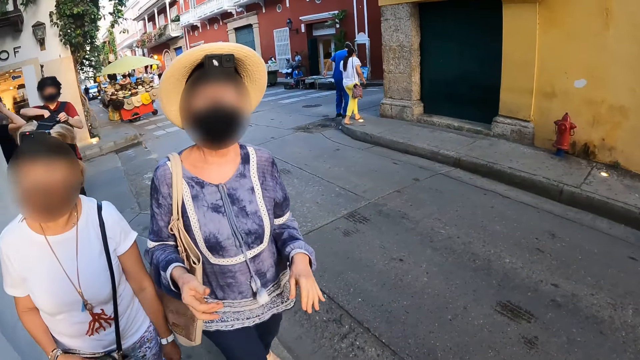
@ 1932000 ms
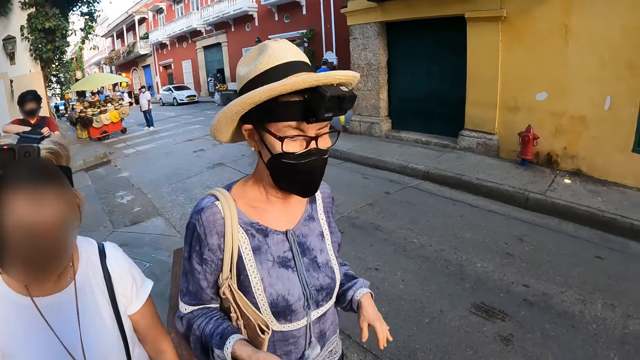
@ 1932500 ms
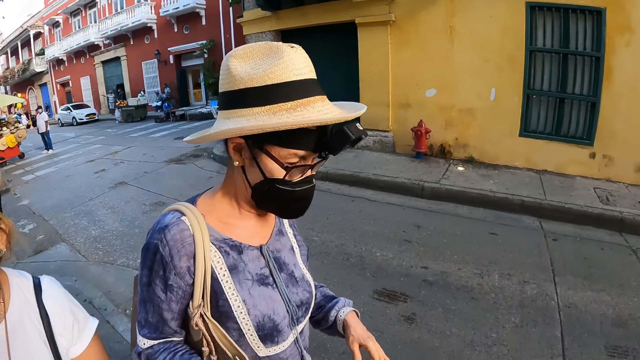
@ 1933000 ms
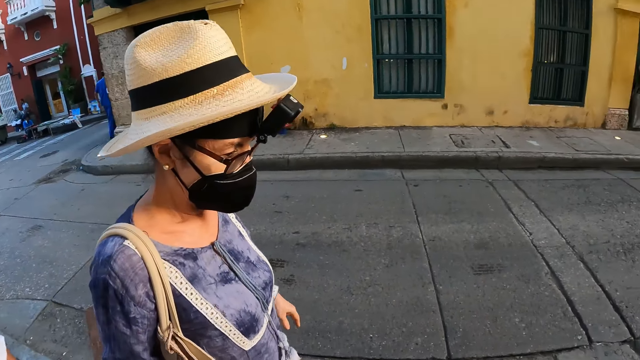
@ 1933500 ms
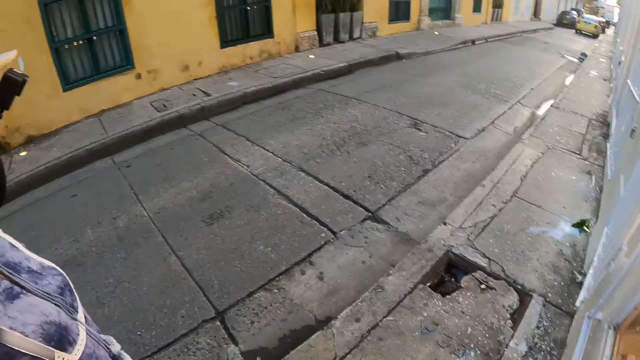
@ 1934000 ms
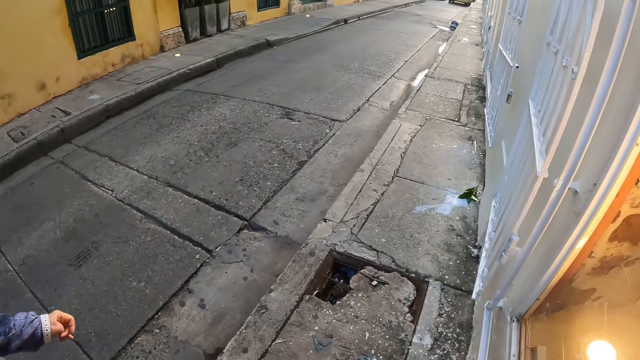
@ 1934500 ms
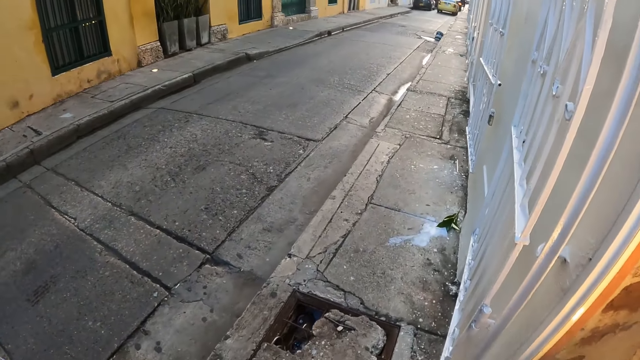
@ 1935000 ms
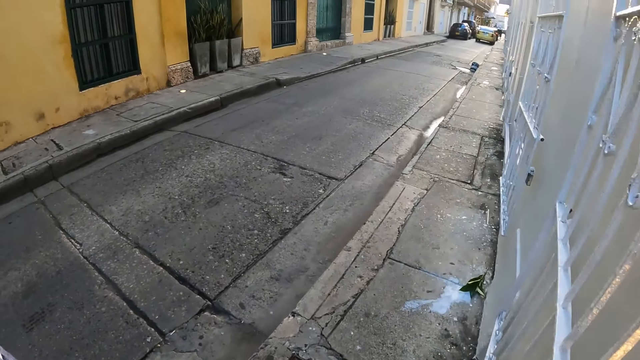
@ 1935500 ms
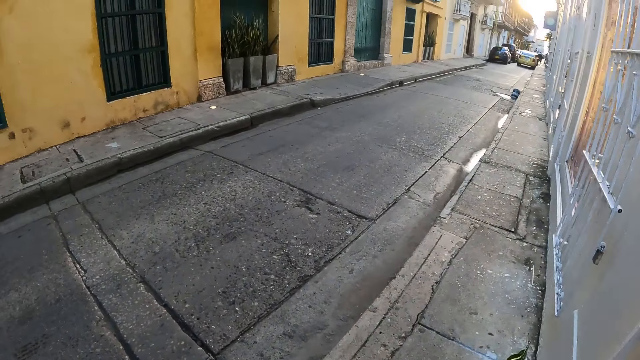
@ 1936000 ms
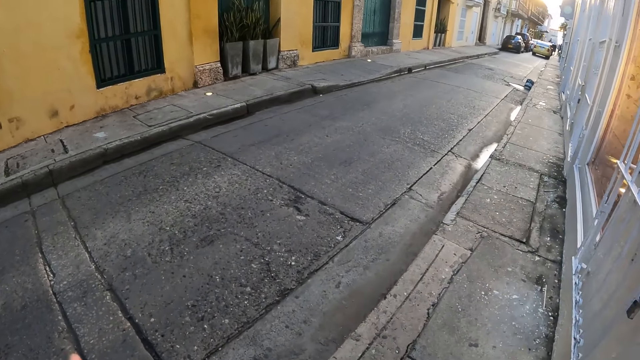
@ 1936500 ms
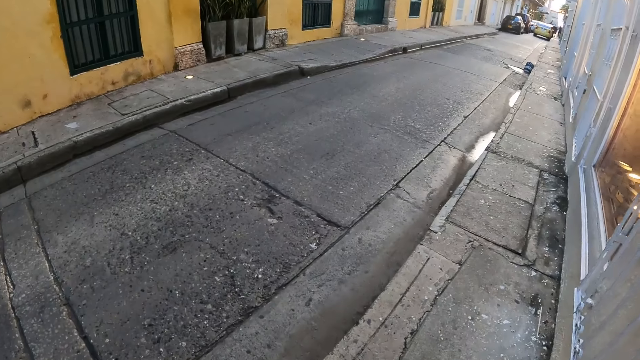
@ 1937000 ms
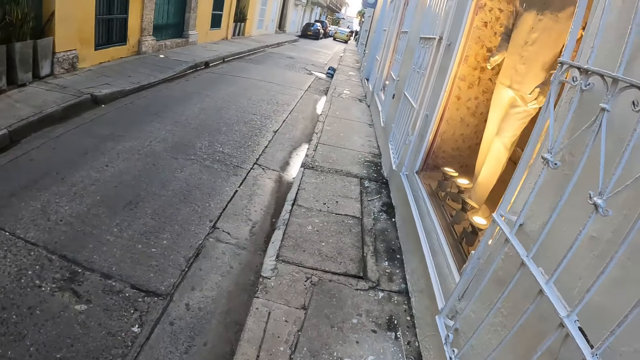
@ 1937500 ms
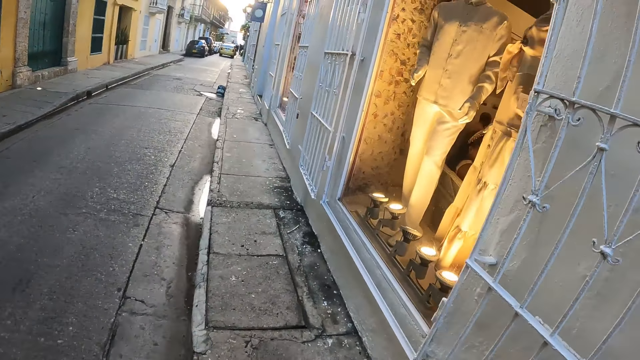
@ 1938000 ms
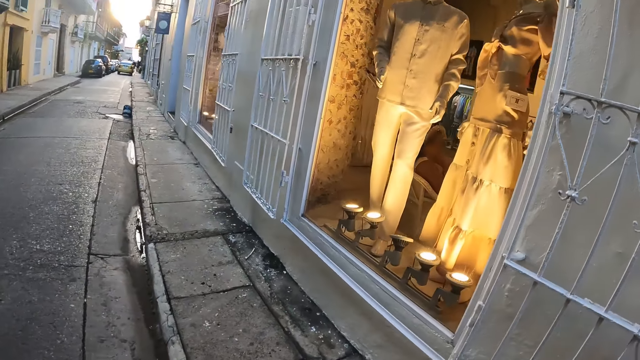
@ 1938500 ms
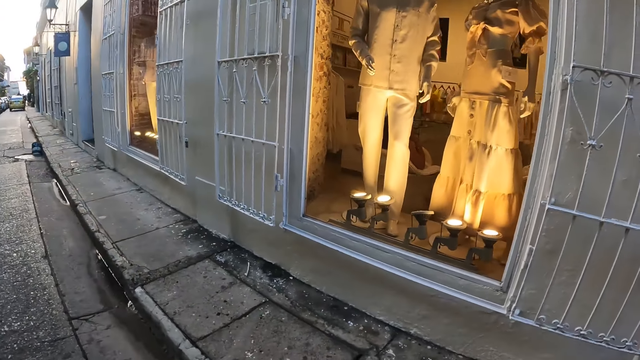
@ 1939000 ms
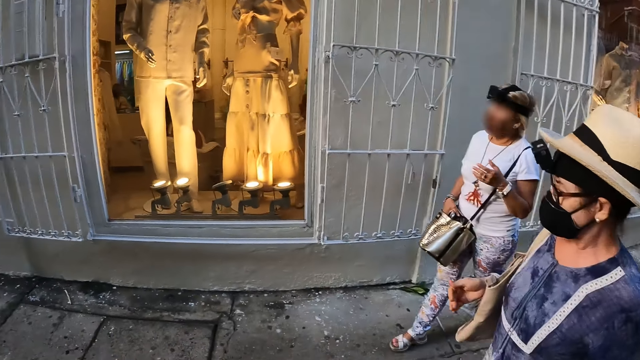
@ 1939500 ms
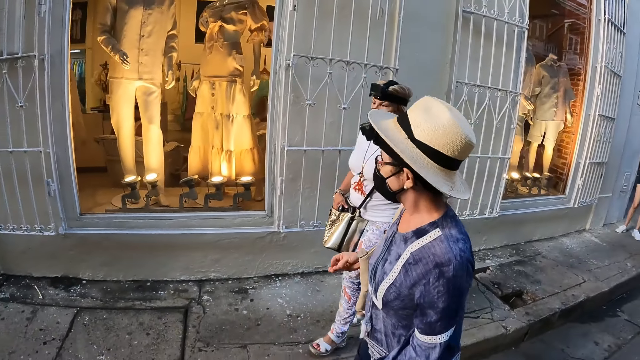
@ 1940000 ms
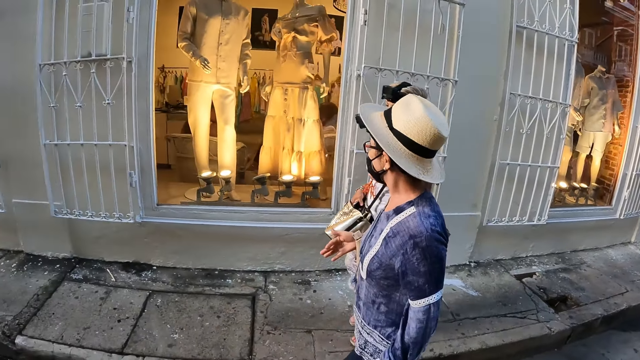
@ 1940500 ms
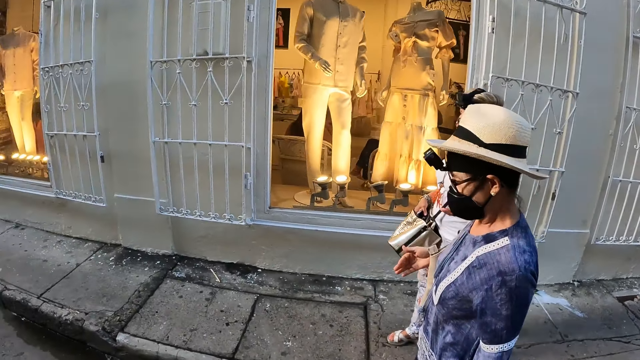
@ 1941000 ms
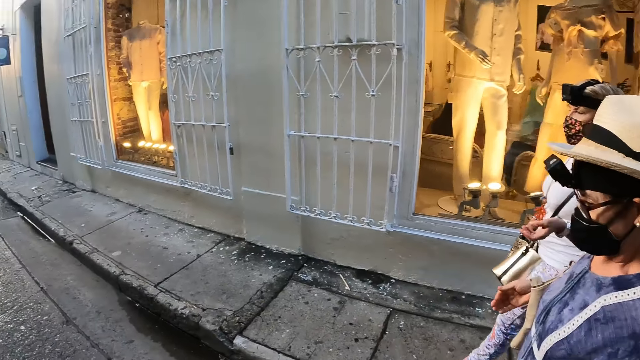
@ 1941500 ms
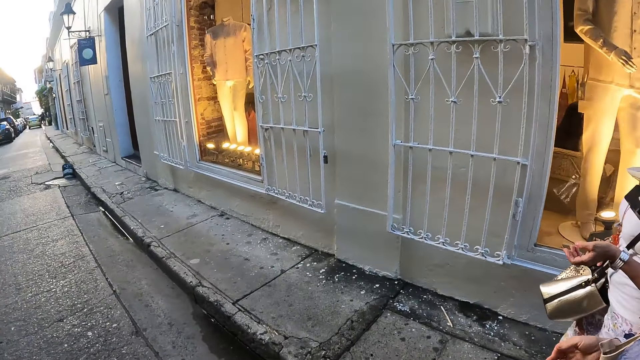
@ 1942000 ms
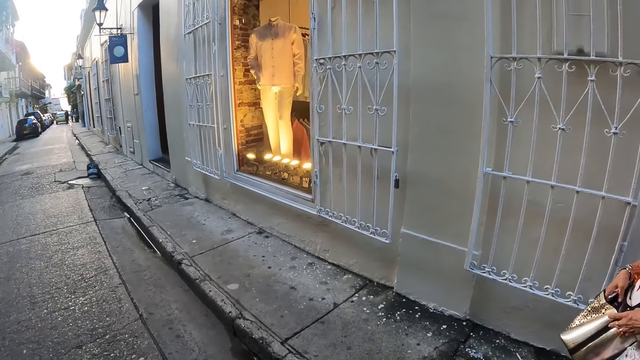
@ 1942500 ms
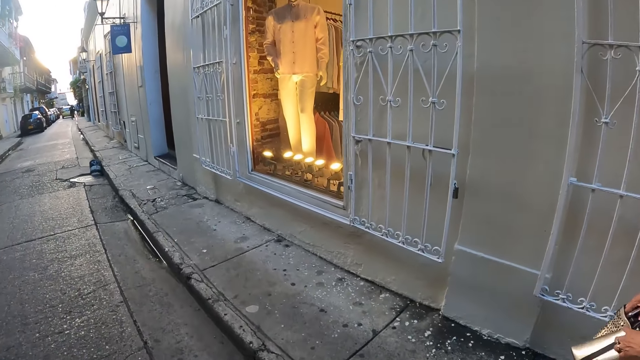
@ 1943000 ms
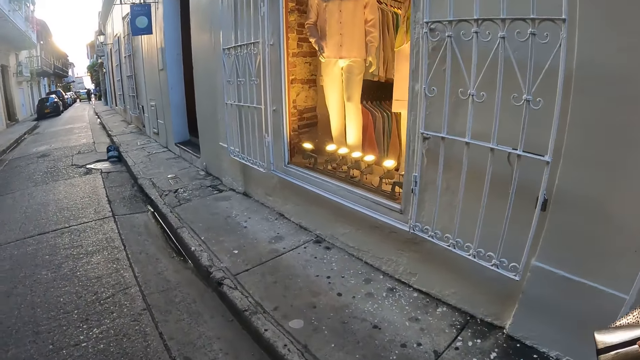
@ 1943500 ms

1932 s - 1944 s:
The camera wearer interacts with the woman and the other woman. They walk on the pavement.

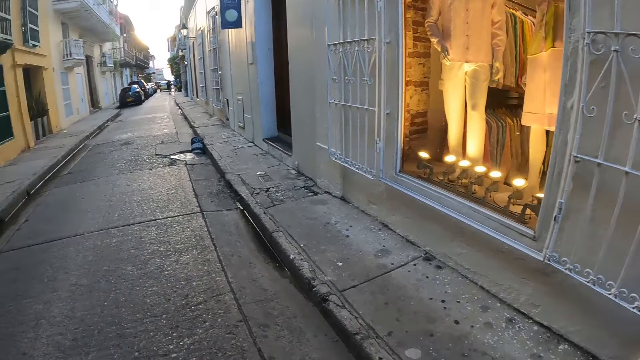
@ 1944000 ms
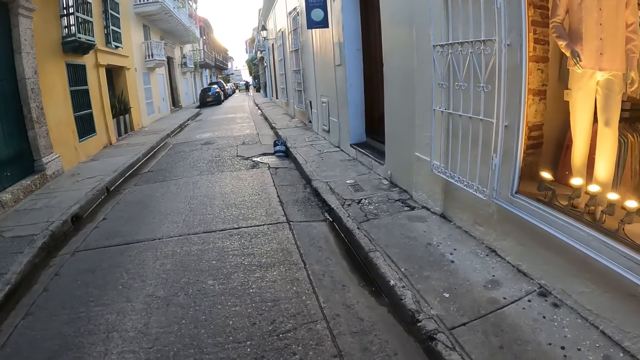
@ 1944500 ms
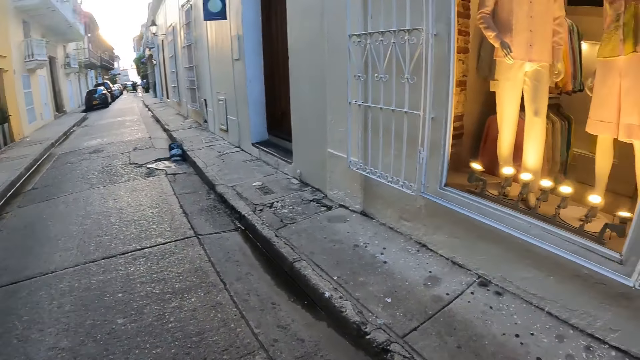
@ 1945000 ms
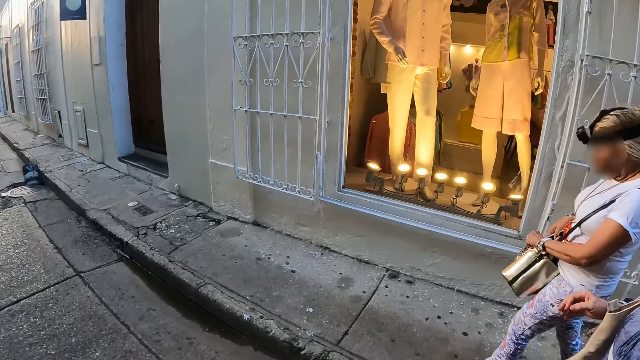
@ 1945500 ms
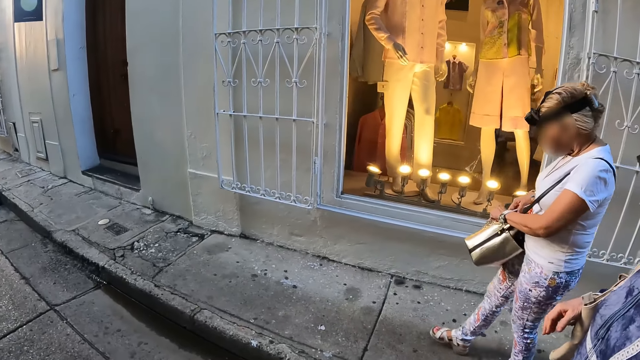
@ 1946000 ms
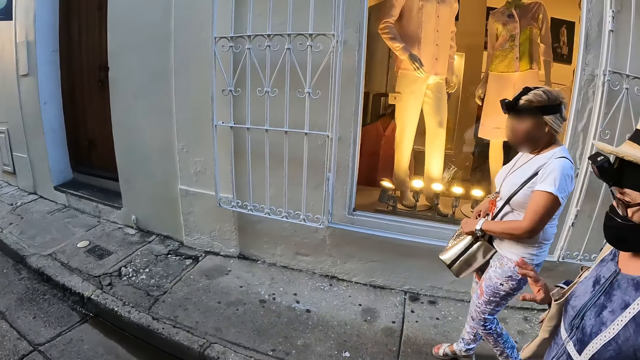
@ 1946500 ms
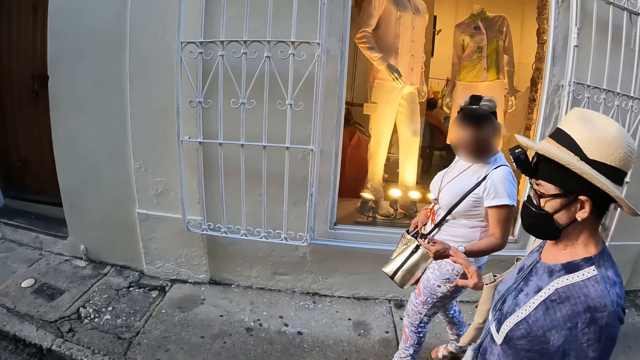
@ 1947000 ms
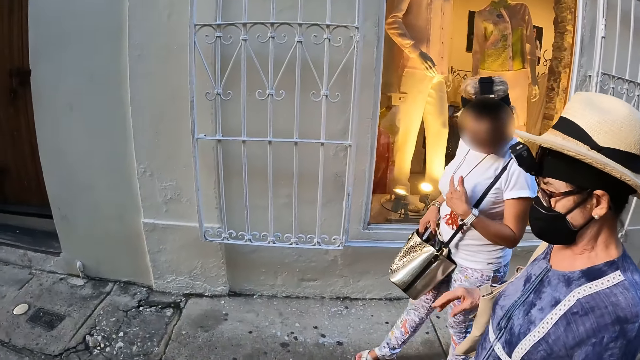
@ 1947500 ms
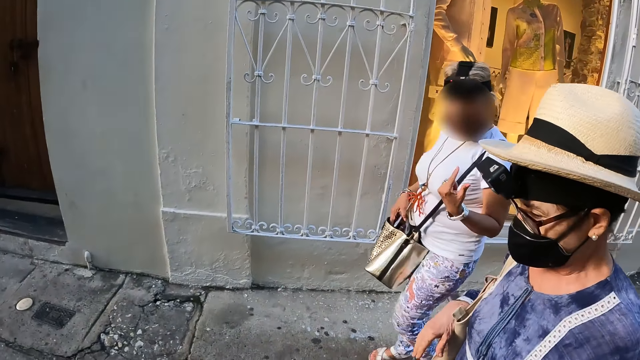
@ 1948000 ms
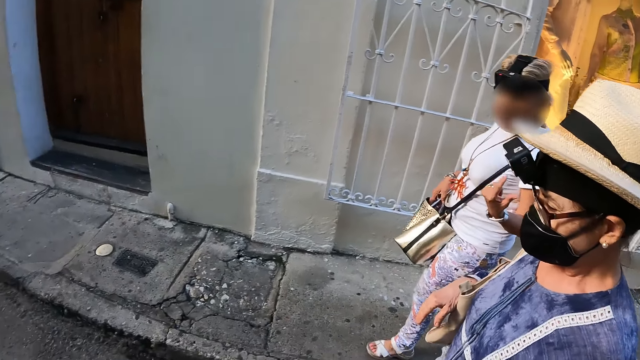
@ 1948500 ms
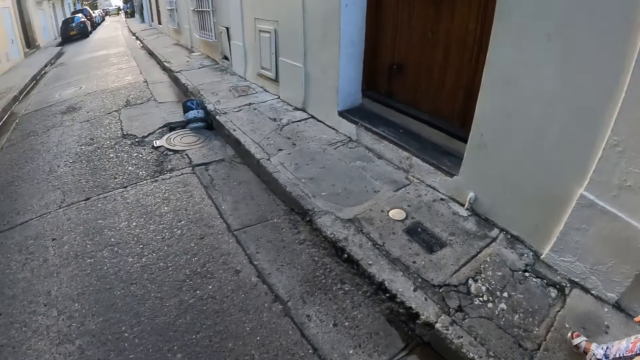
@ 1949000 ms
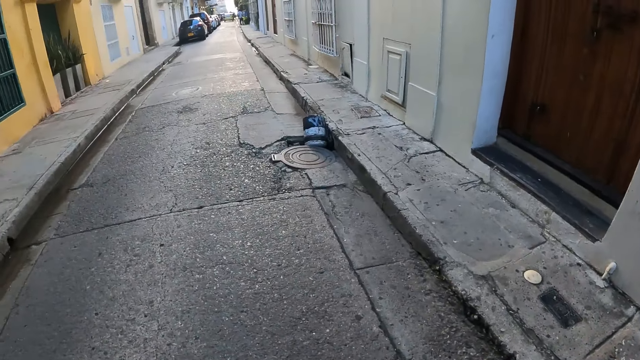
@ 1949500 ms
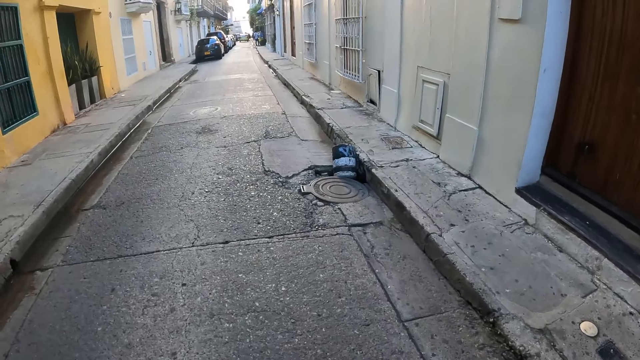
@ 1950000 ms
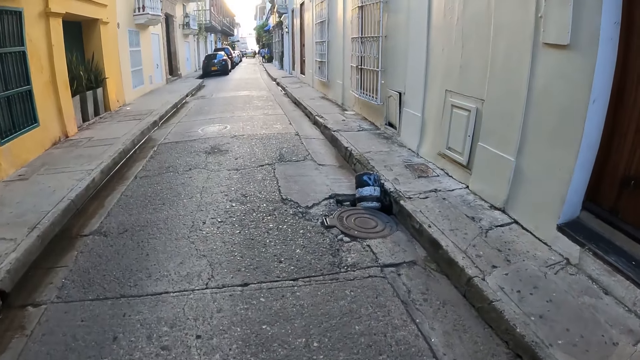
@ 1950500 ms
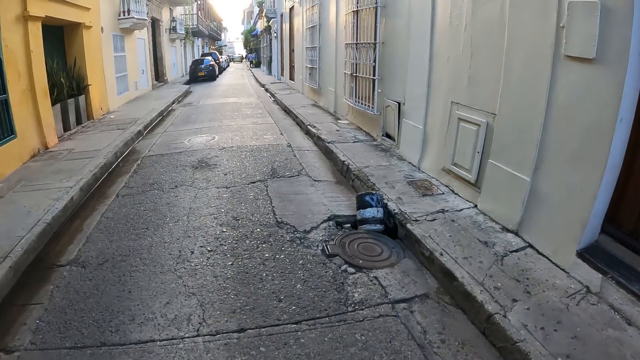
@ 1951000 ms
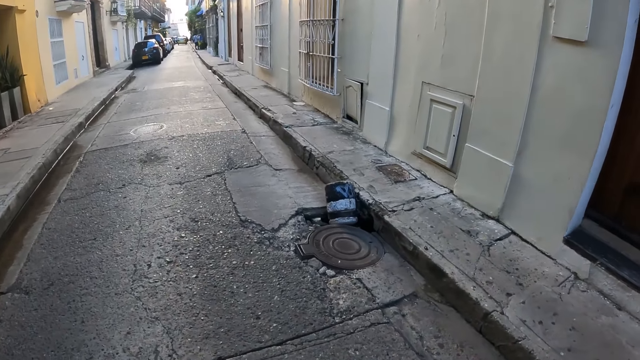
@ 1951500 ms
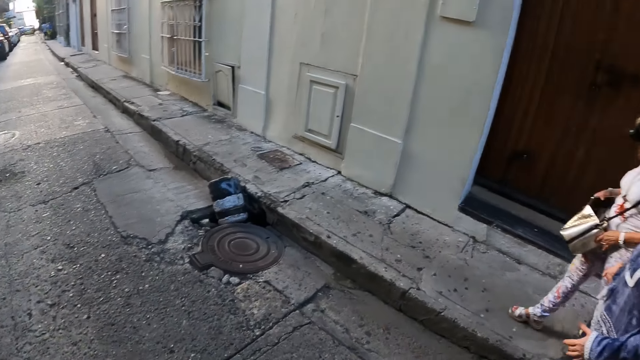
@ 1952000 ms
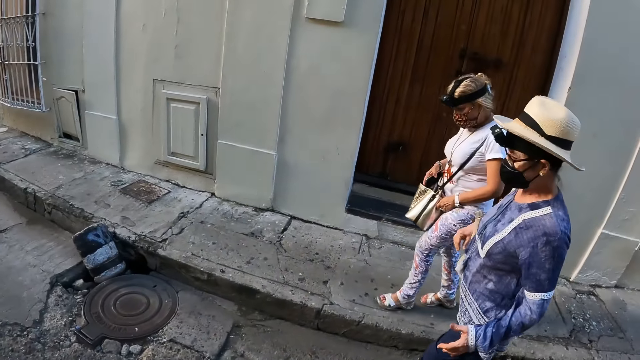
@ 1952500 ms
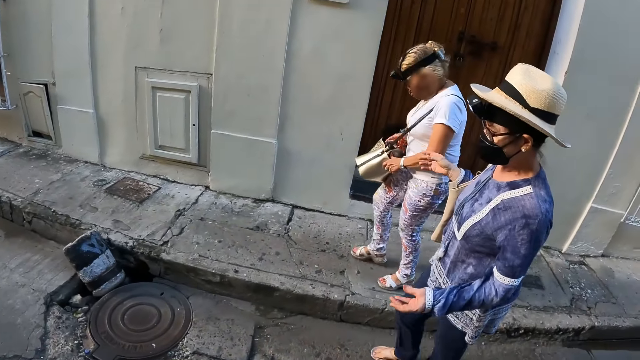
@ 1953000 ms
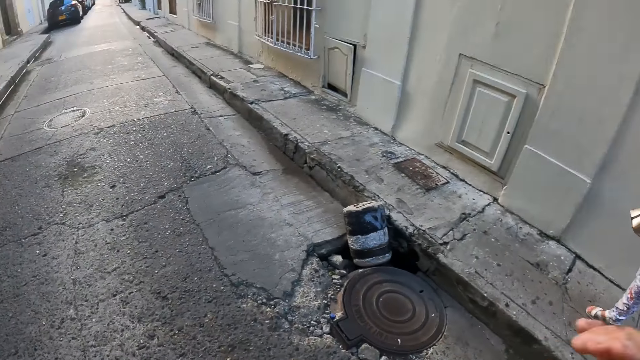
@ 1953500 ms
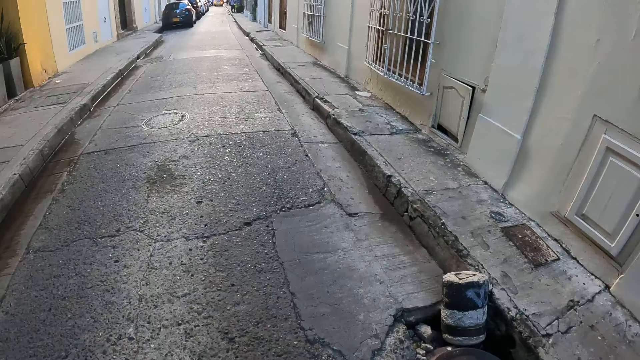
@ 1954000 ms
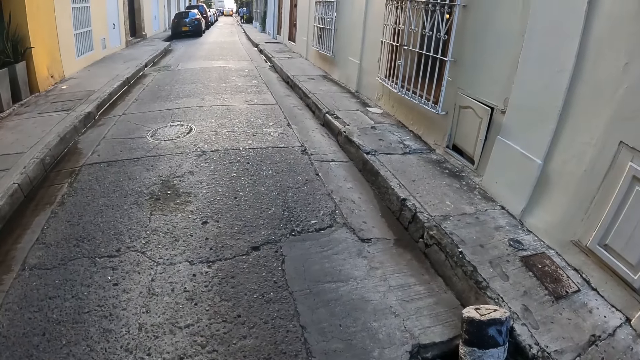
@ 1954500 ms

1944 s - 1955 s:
The camera wearer looks around.
